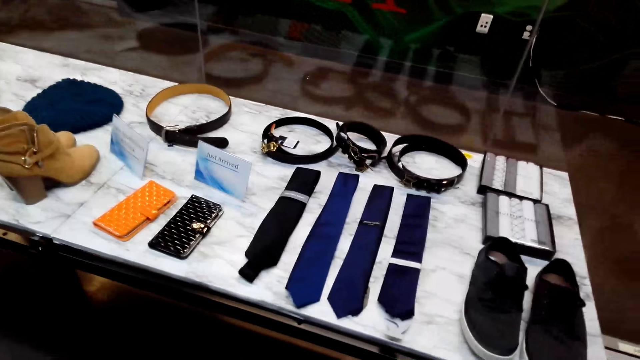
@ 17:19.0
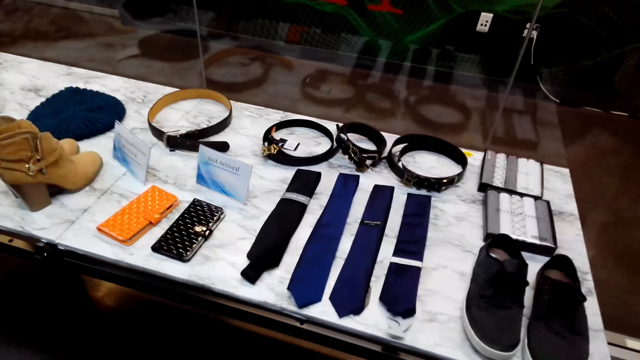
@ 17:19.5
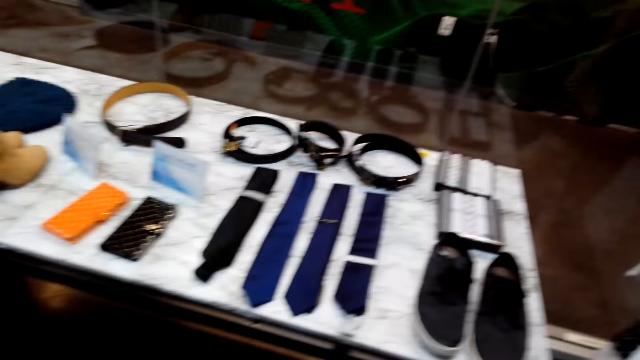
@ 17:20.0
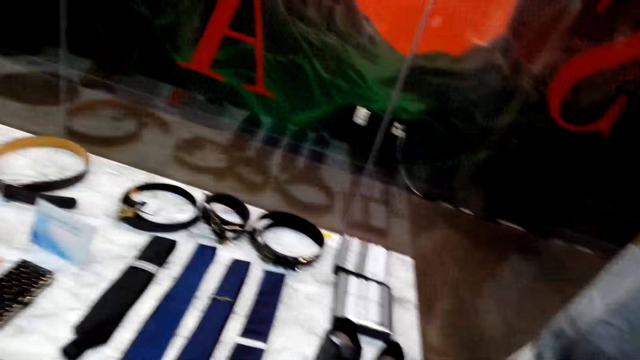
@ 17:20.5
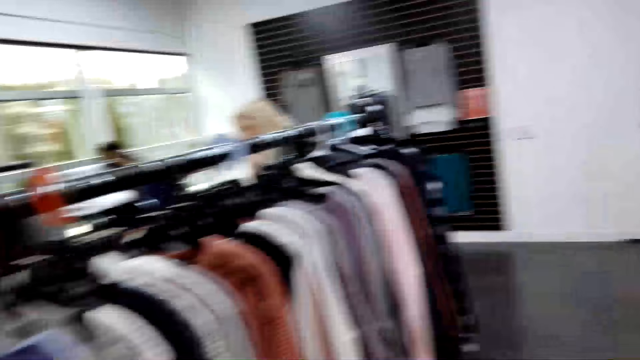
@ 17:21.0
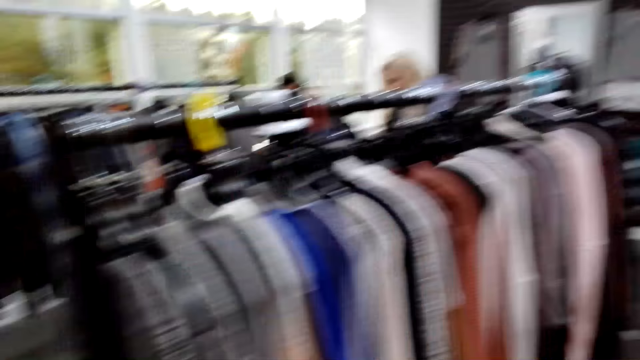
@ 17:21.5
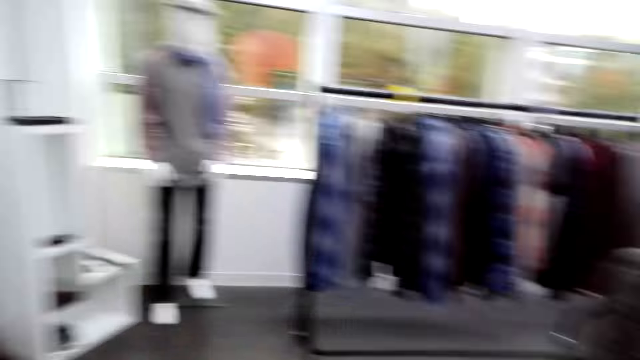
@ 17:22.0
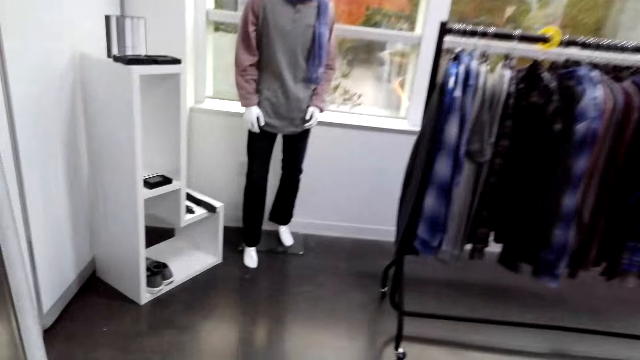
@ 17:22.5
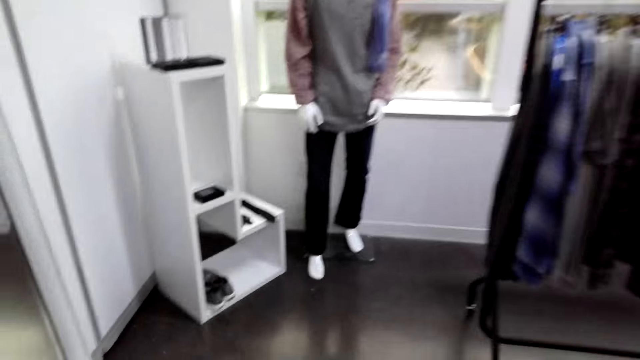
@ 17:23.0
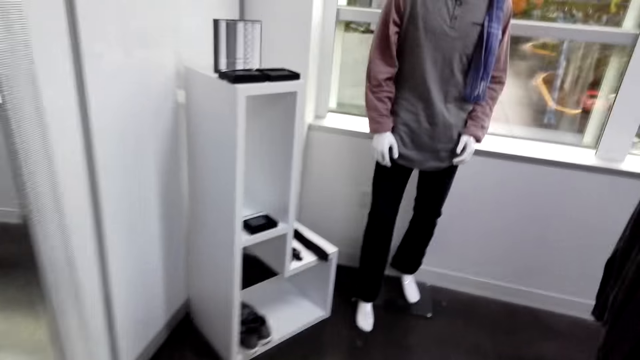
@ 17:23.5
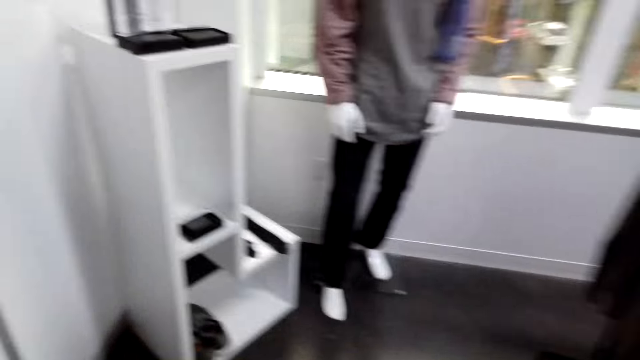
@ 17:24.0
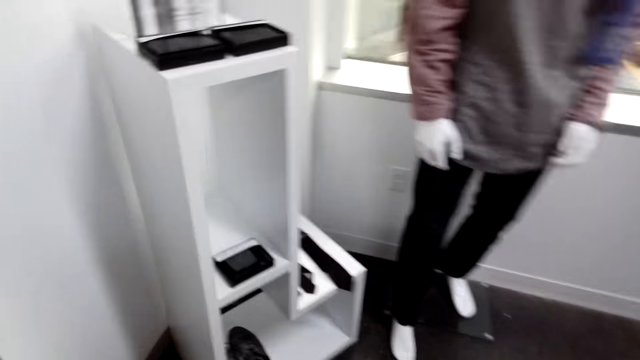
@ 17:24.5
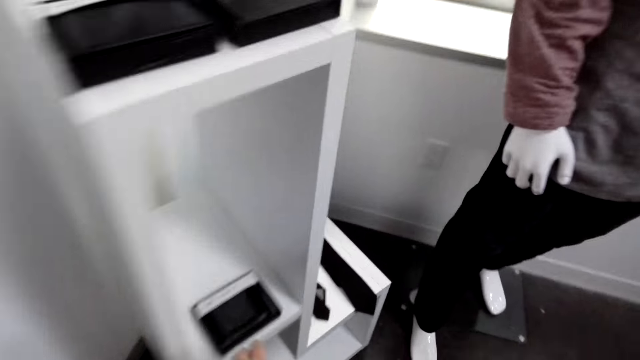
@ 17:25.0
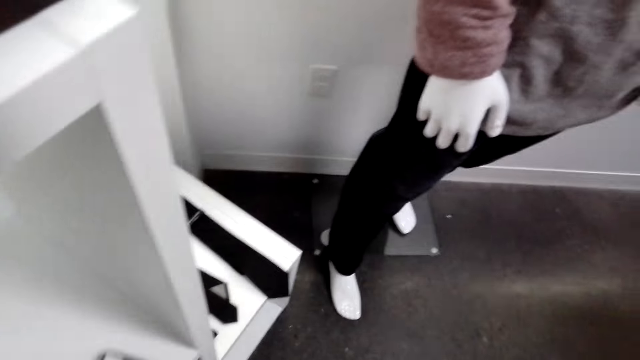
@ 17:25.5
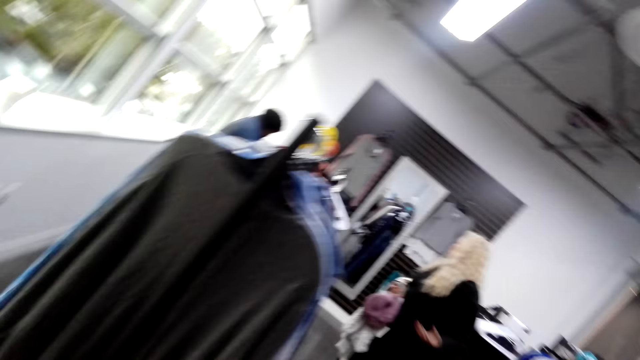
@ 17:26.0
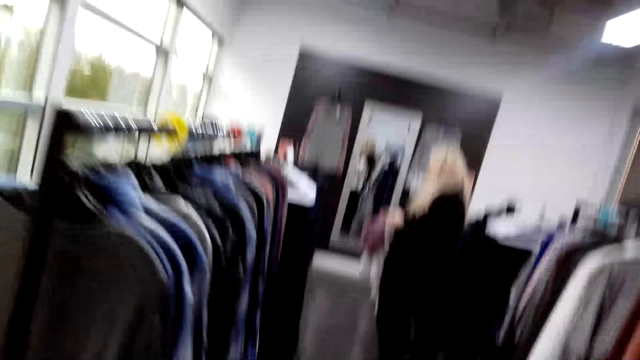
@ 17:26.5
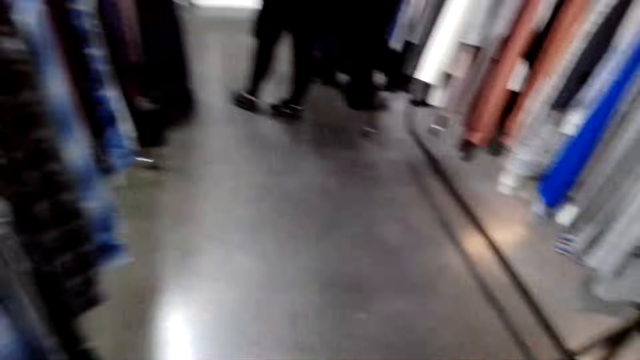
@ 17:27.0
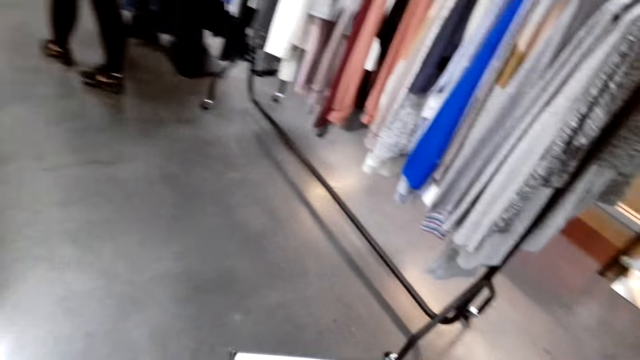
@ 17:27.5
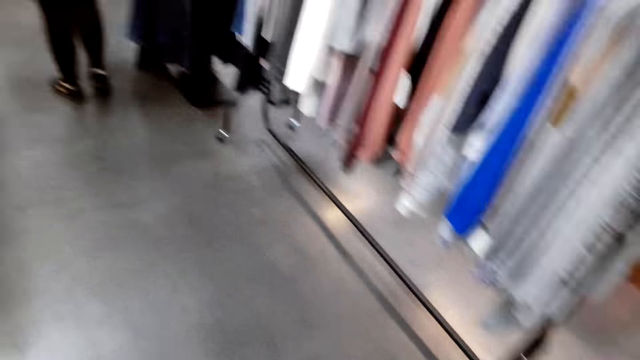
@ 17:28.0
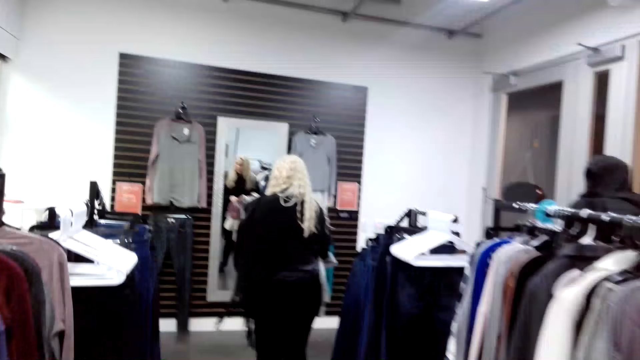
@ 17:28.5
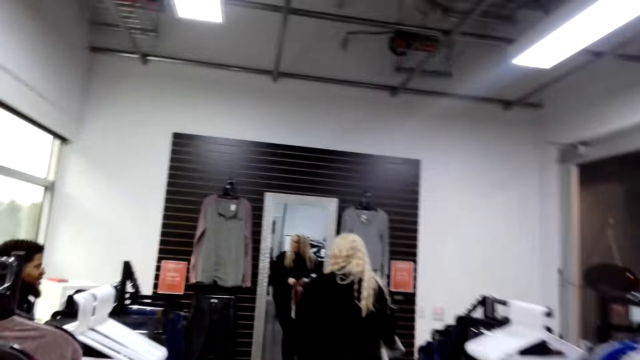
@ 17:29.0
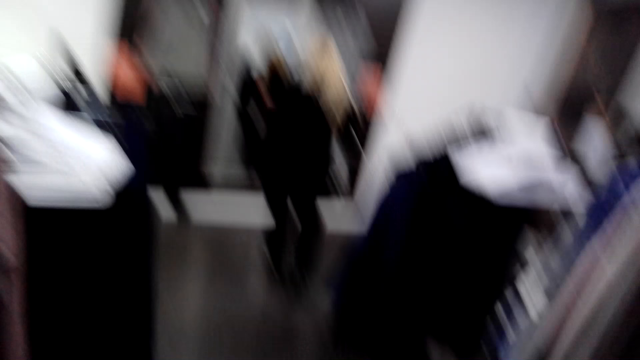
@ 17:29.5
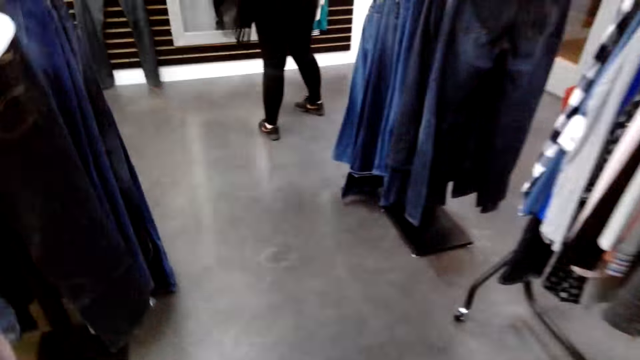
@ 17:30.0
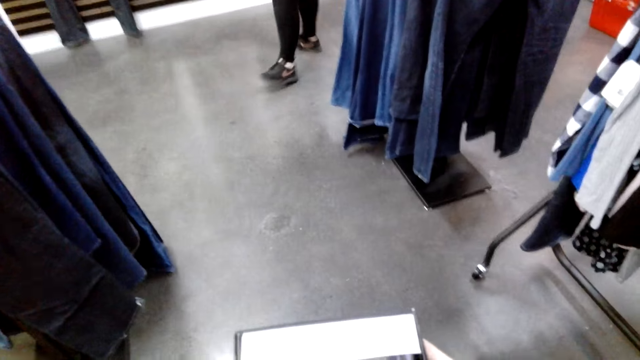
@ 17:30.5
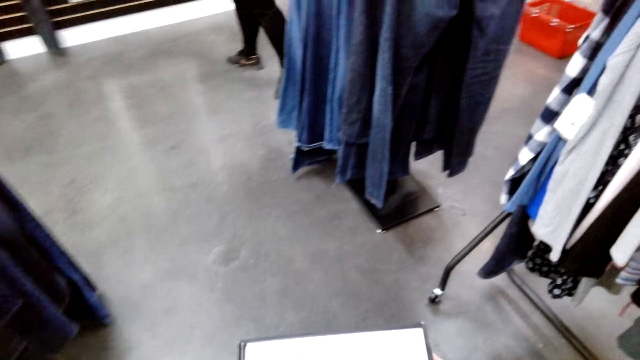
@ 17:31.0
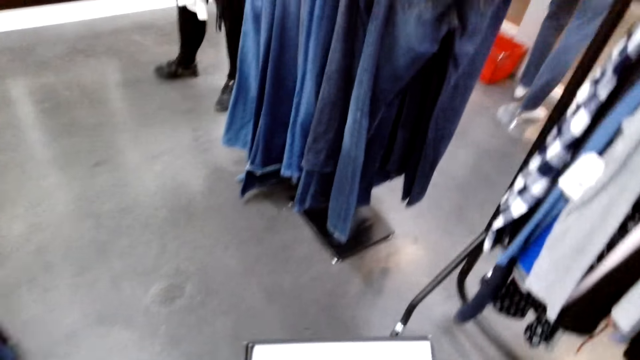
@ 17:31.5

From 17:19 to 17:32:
The camera wearer dialogues with a cashier. They move towards the display cabinet. They walk around the boutique. They remove the box from the display cabinet. They stare at the floor. They walk around the boutique. They walk towards a woman. They inspect the box.

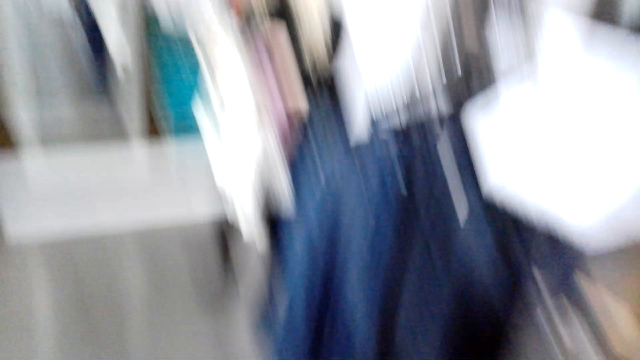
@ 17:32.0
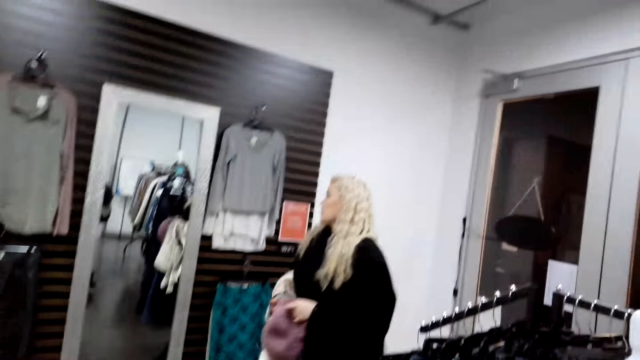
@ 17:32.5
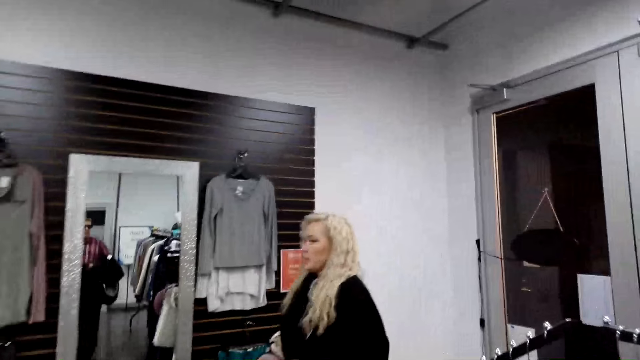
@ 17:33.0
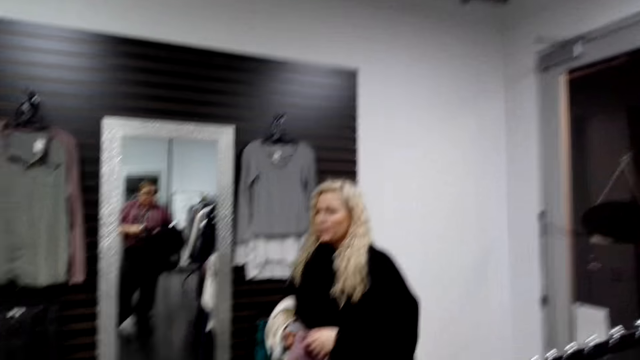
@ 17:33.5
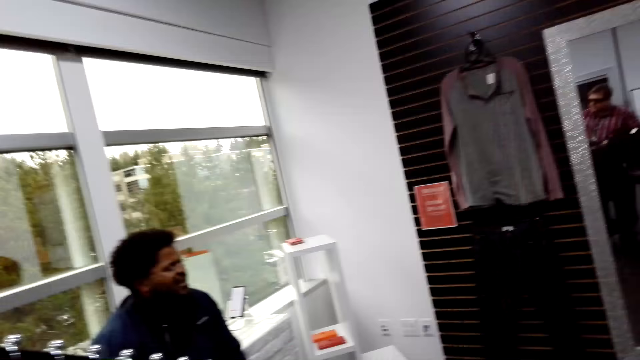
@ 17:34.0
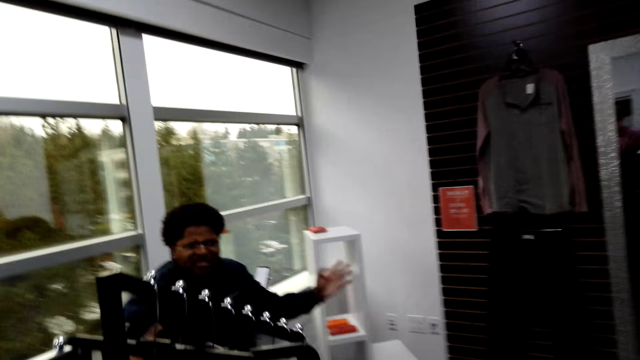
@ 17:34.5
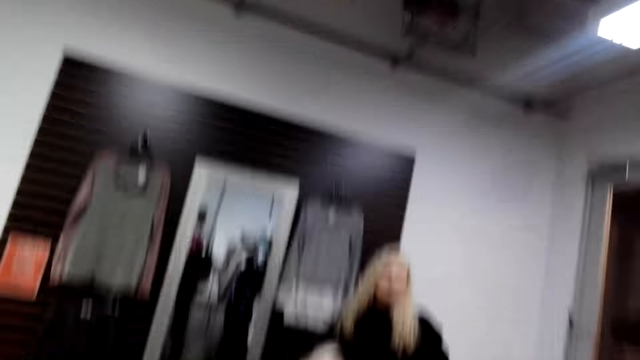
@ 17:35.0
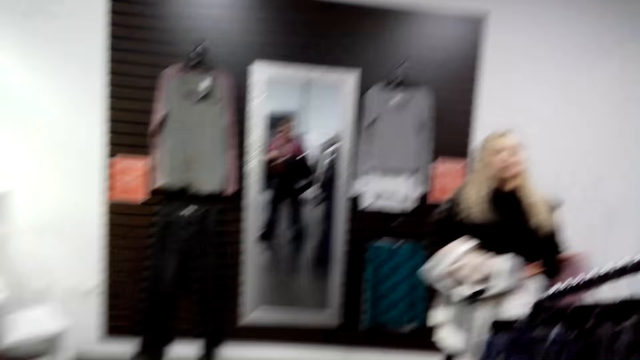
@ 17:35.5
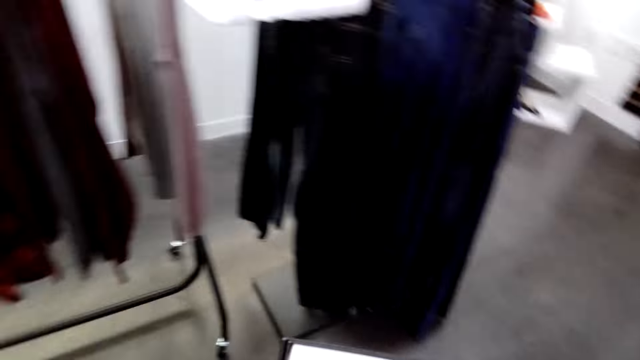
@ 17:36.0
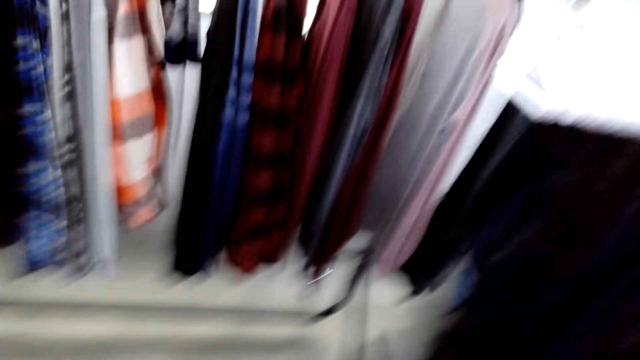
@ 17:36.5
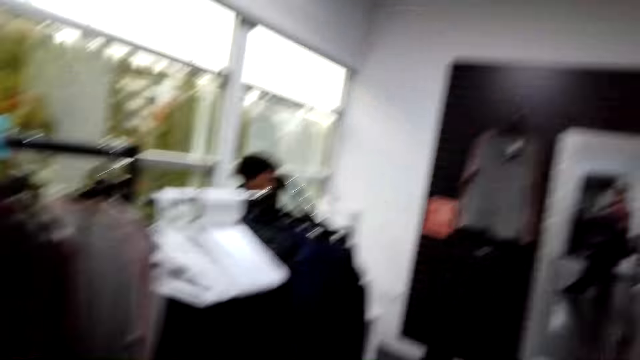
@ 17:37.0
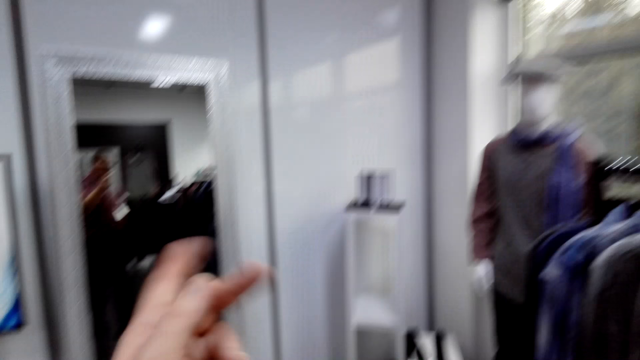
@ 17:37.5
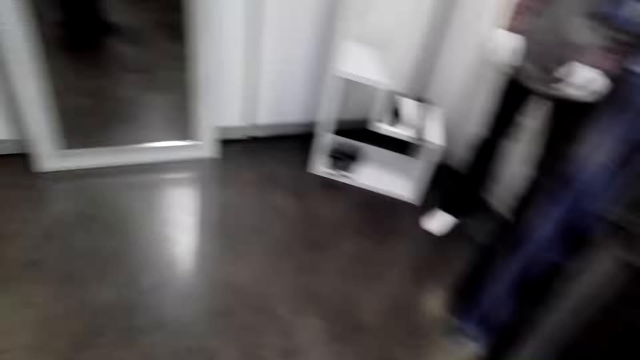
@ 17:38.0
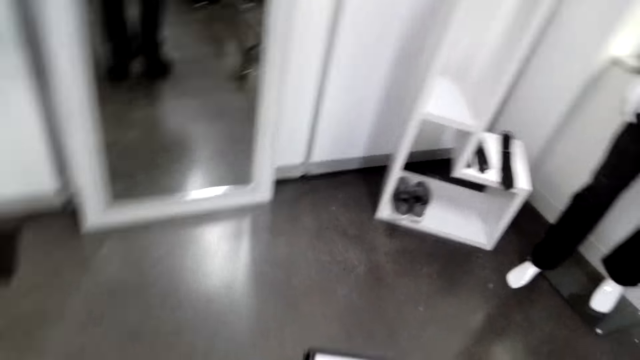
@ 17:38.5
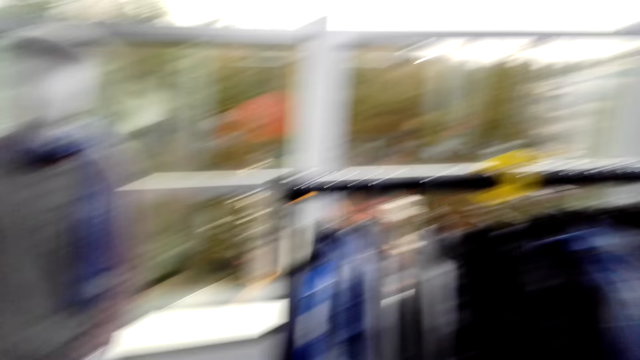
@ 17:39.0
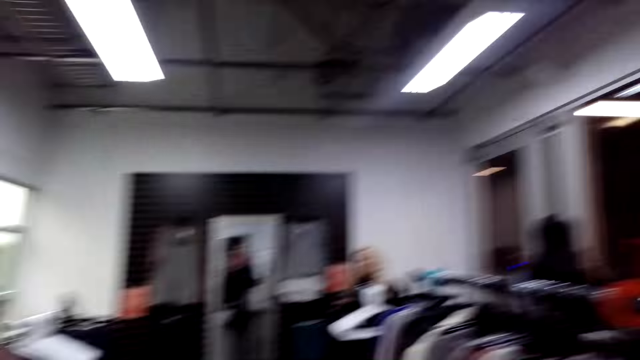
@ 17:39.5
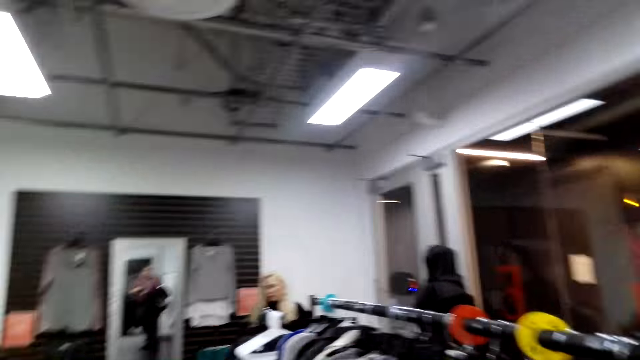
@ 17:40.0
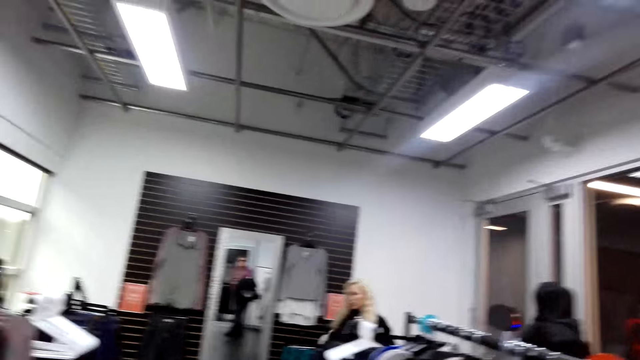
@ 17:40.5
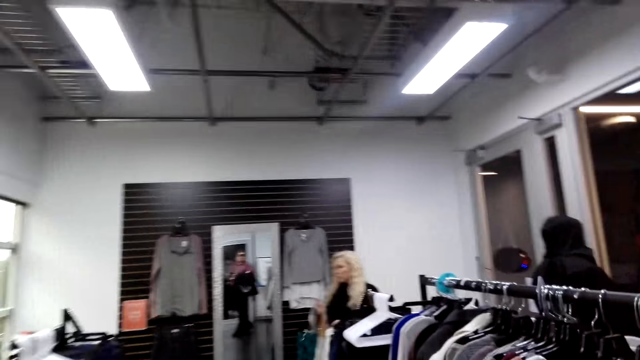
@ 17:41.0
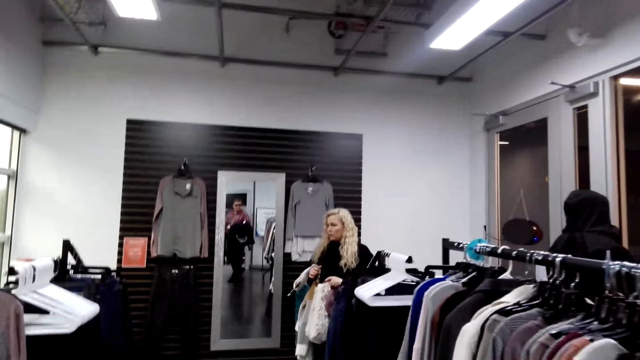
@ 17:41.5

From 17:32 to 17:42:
The camera wearer stares at a woman. A man dialogues with a cashier. The camera wearer looks around. They talk to the man. They turn towards the woman. They stare at the woman.
